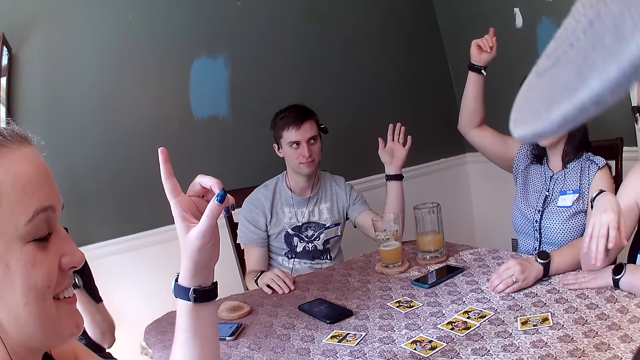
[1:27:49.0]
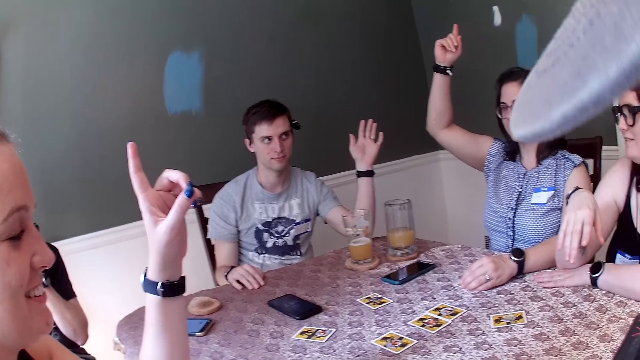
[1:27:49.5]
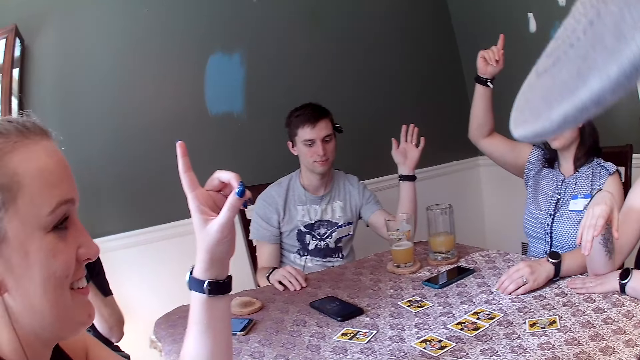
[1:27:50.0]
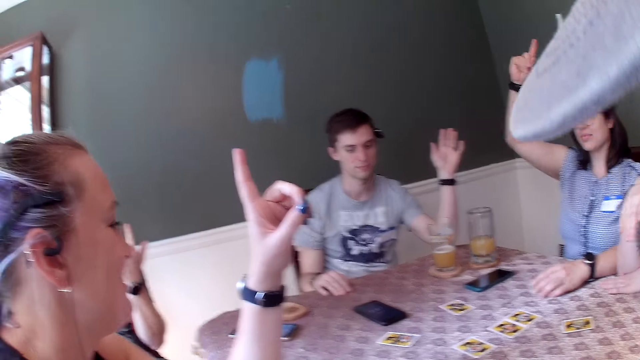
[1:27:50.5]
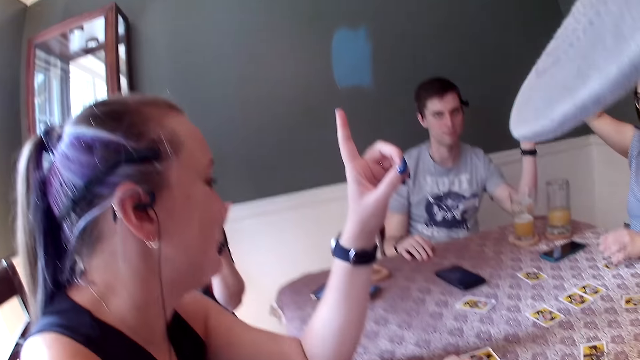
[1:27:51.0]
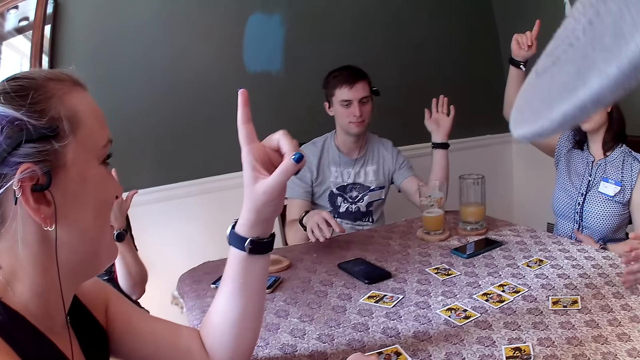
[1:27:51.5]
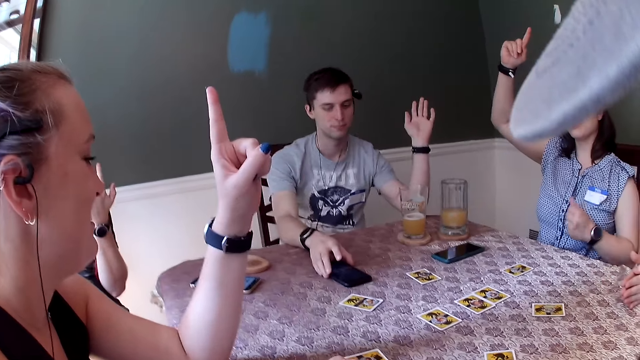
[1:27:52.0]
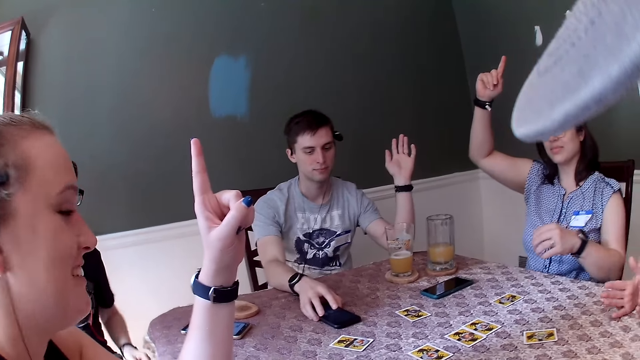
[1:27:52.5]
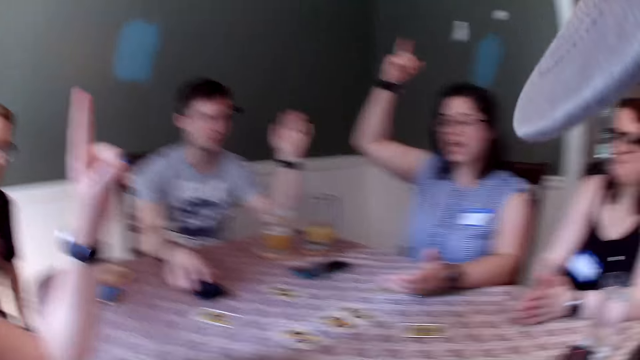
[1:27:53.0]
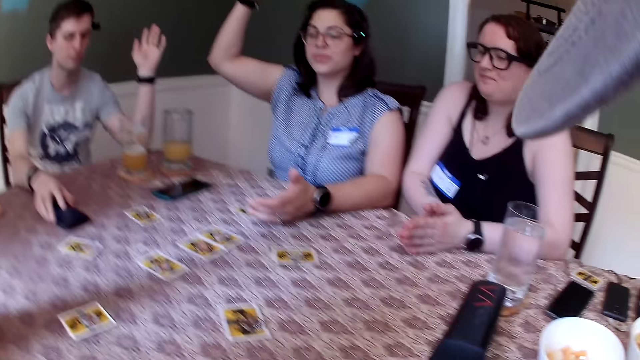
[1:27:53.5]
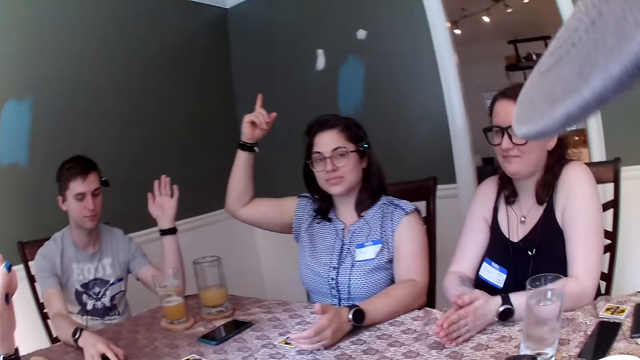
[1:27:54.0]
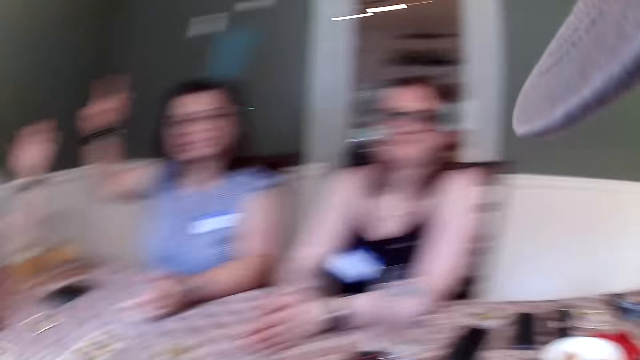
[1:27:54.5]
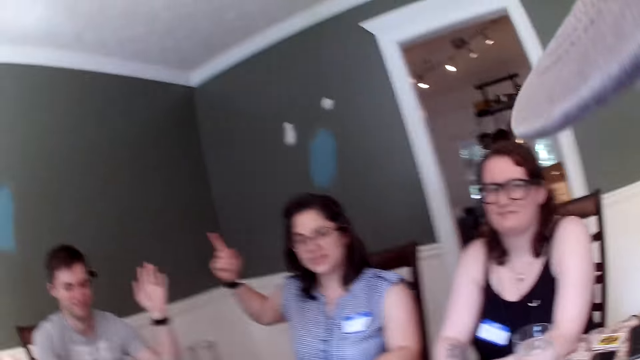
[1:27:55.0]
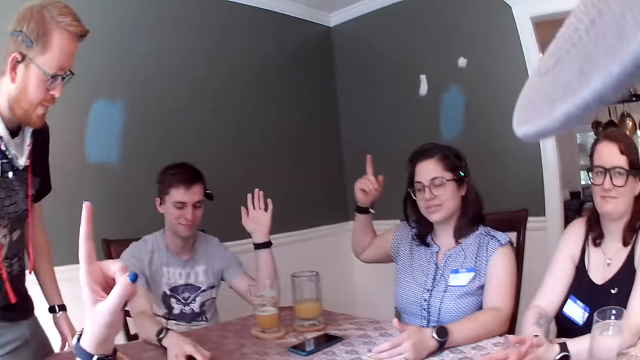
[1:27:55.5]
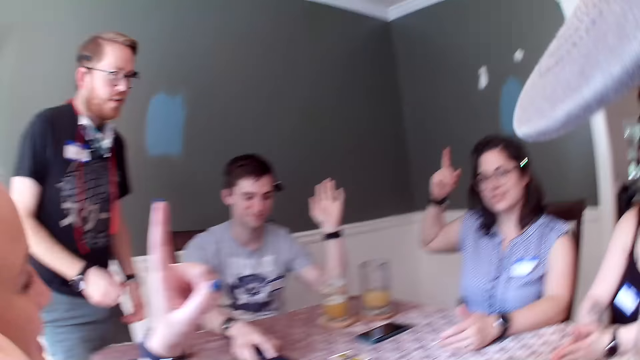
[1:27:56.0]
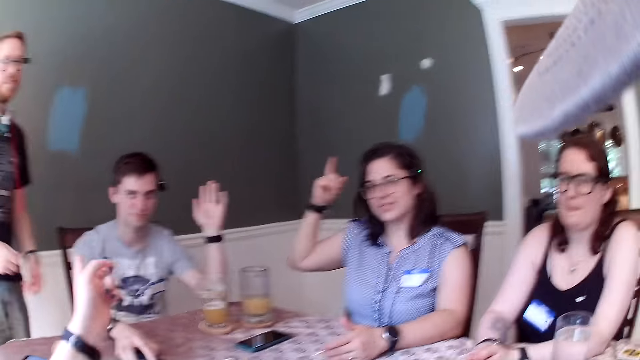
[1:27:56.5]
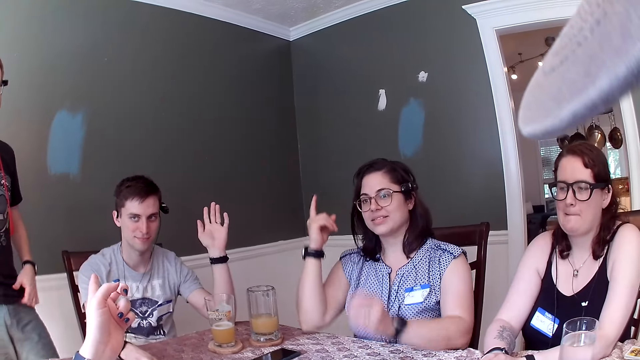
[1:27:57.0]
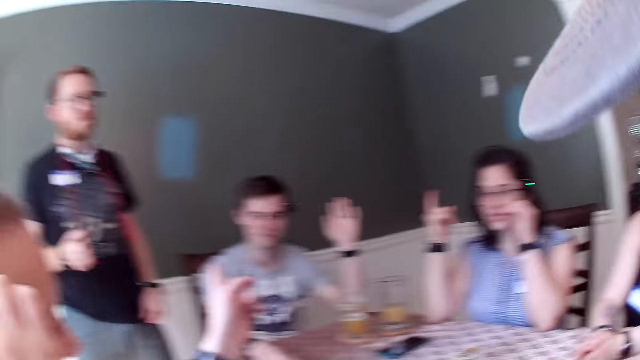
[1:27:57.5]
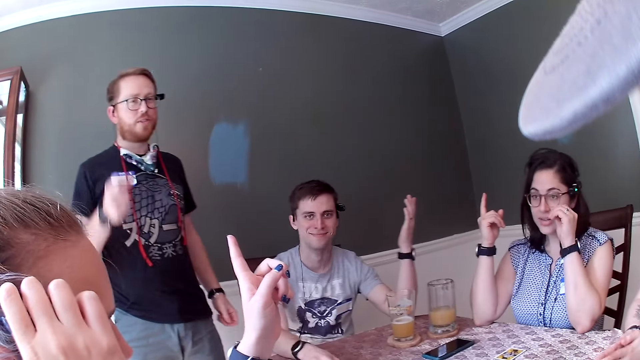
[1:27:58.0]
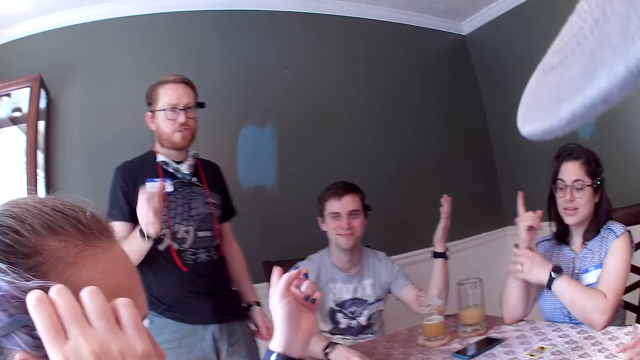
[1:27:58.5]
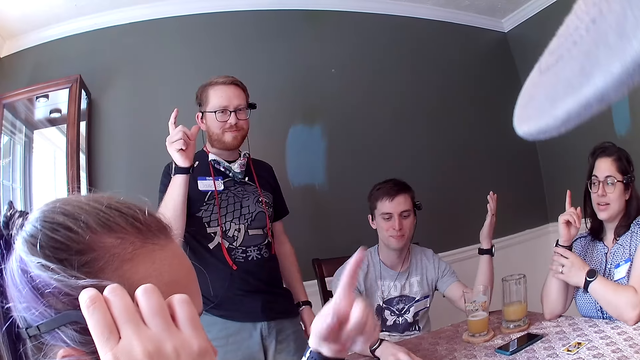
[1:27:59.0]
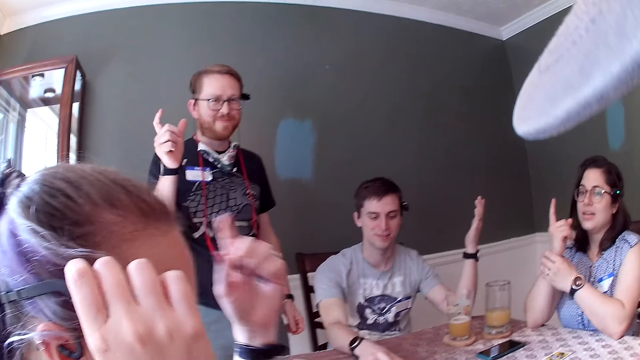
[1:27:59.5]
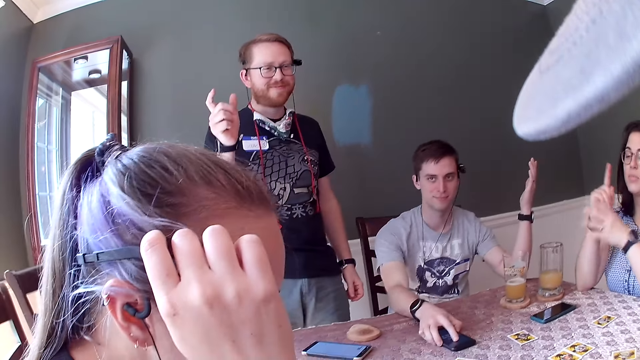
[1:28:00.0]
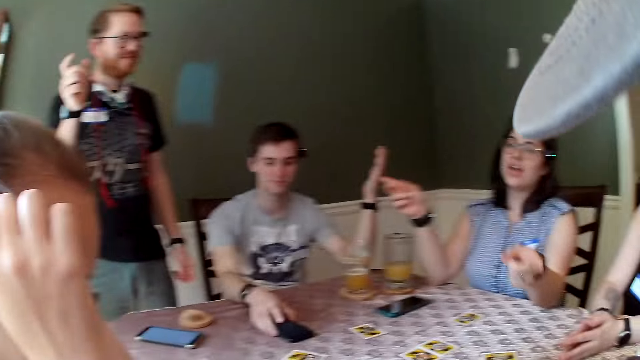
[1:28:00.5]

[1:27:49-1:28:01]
The man holds the phone on the table with his right hand.

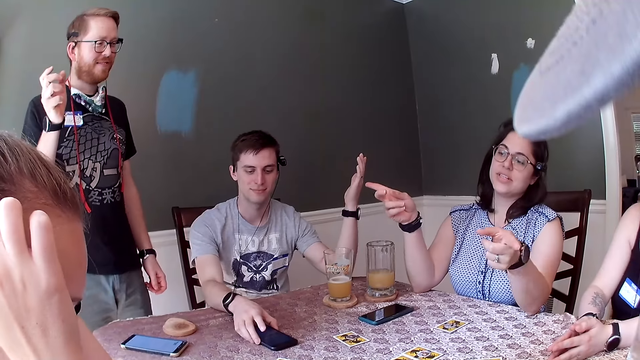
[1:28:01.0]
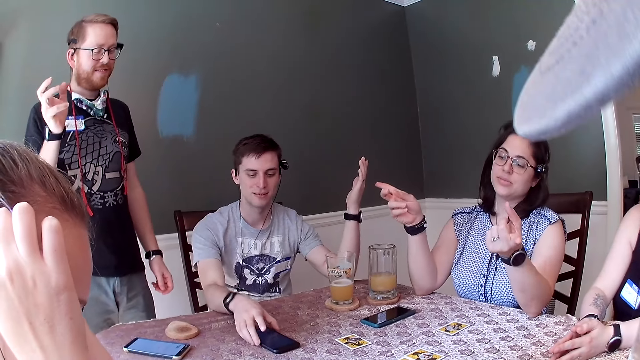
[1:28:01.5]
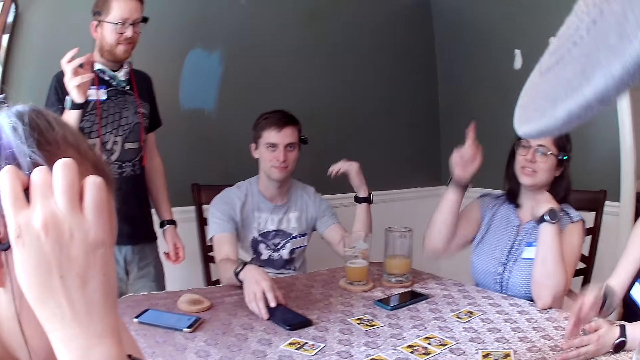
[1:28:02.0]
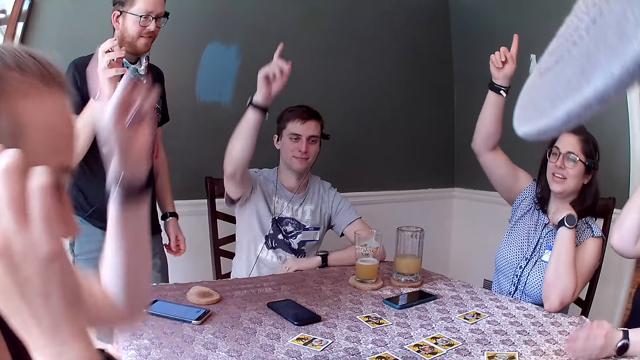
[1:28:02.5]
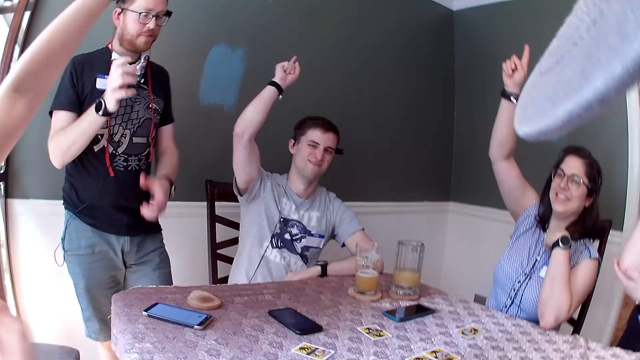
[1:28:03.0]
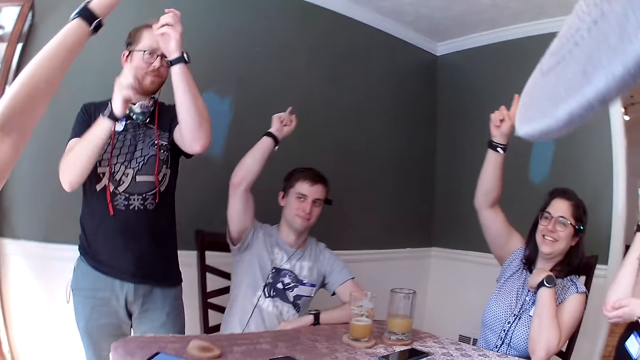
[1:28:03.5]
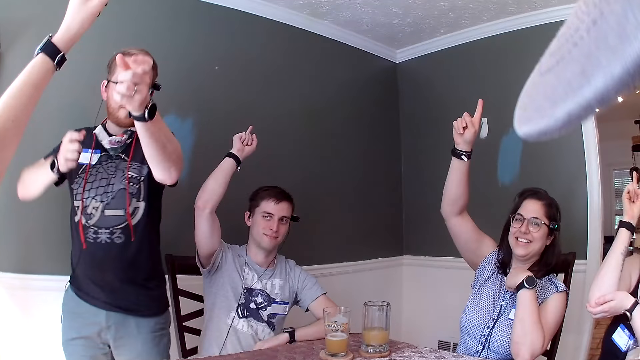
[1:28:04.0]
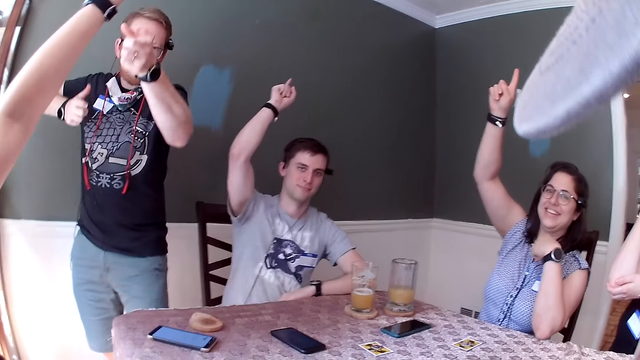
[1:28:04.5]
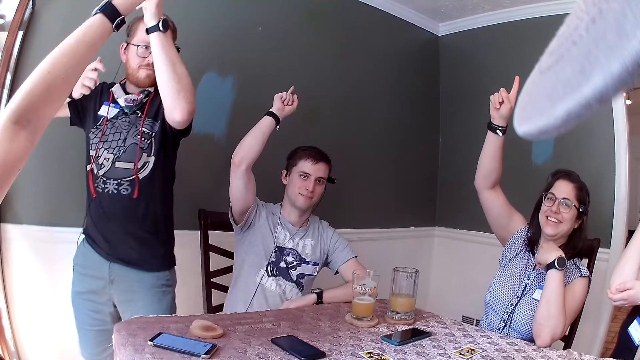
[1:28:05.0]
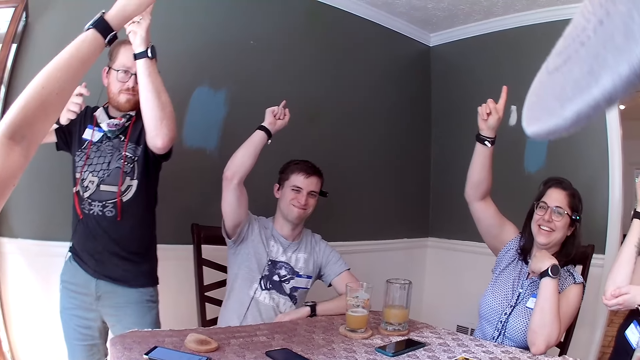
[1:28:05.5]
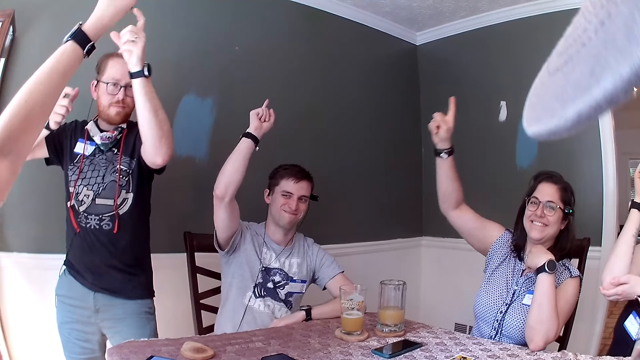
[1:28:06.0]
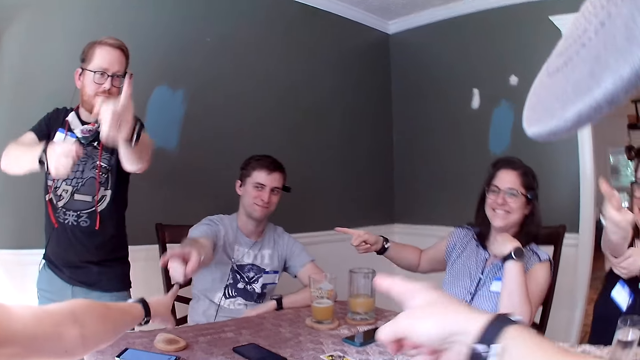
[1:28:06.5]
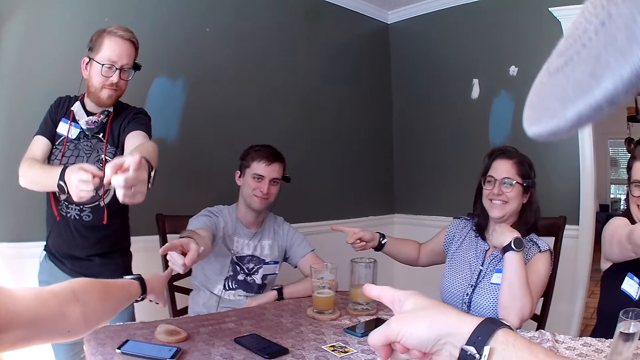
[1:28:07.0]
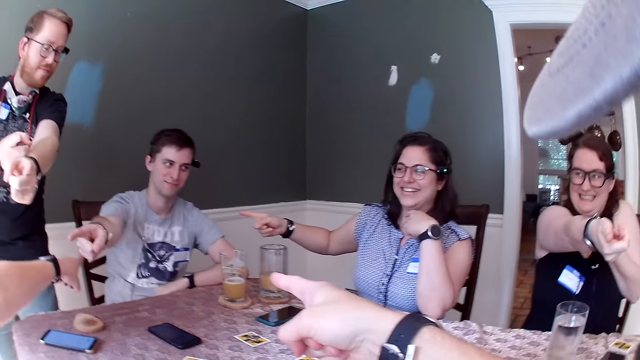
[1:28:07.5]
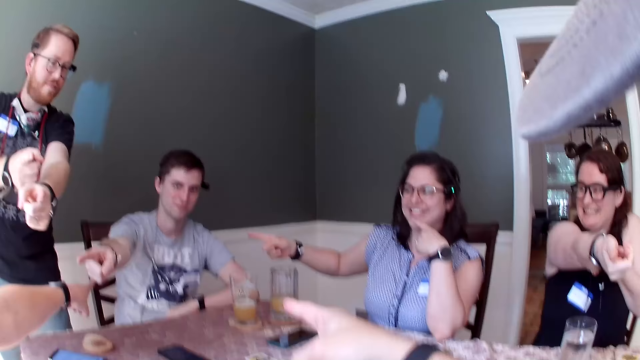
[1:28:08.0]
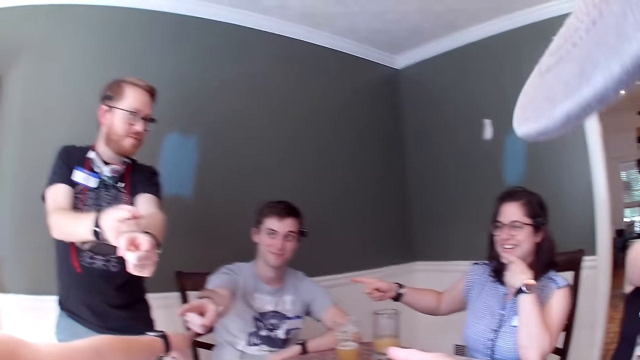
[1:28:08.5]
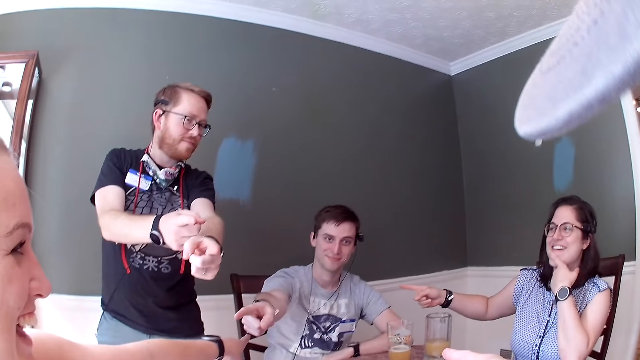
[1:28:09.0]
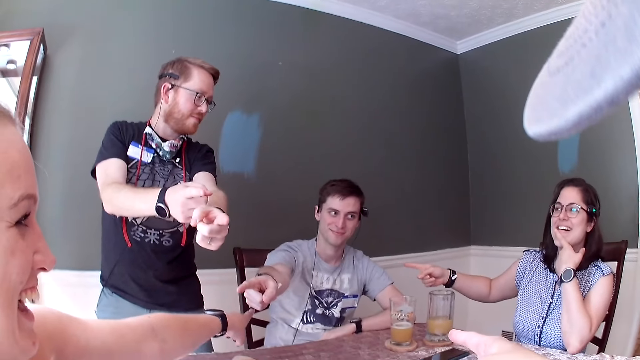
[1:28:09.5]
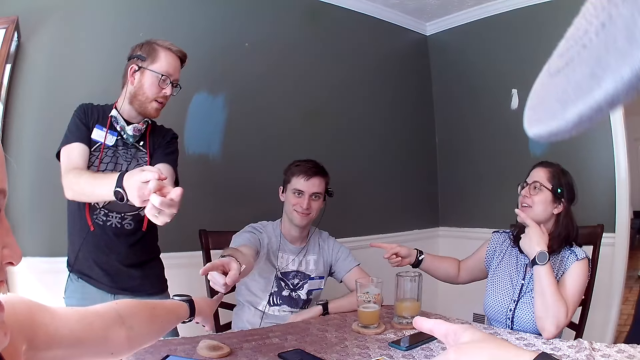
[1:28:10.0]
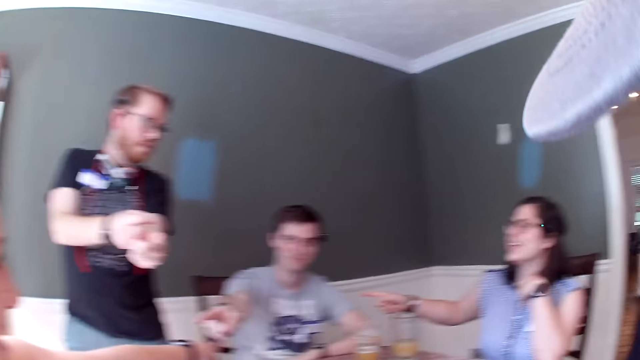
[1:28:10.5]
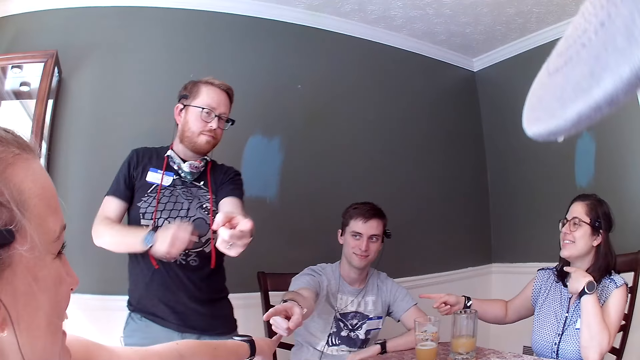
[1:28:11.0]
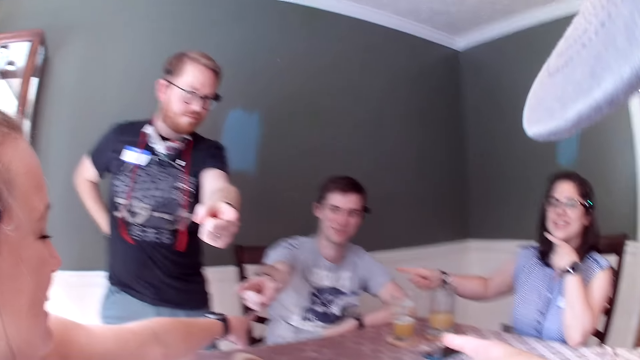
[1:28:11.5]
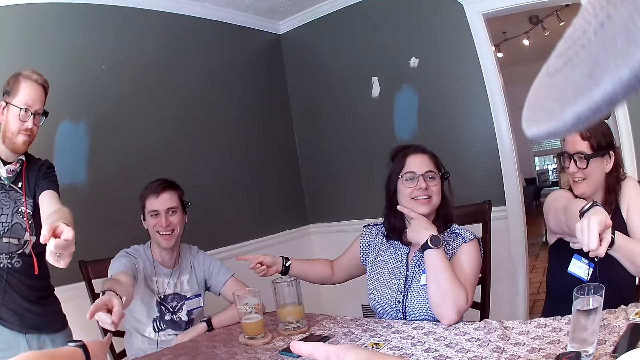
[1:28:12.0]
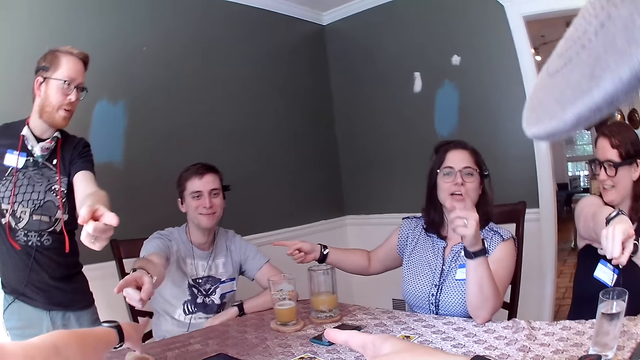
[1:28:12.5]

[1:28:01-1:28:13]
The camera wearer points at something.
